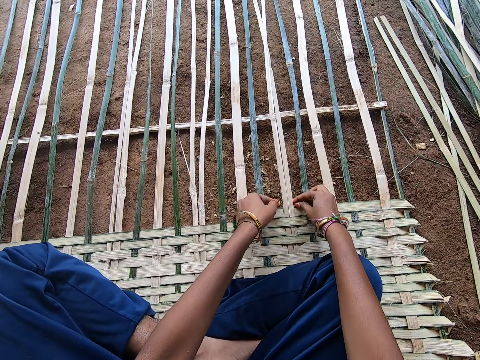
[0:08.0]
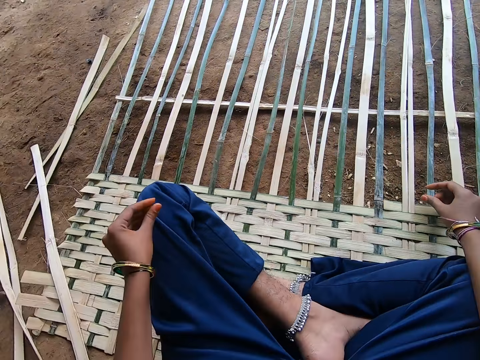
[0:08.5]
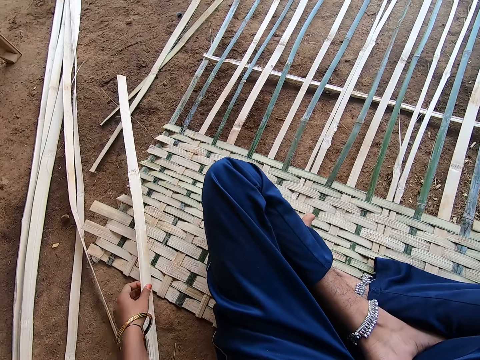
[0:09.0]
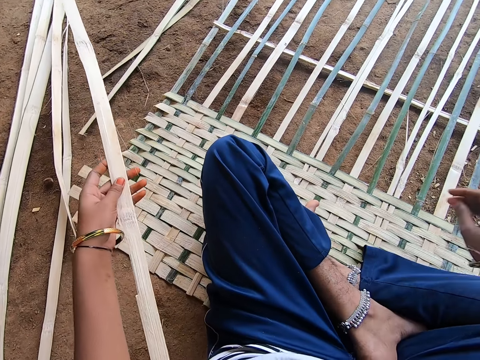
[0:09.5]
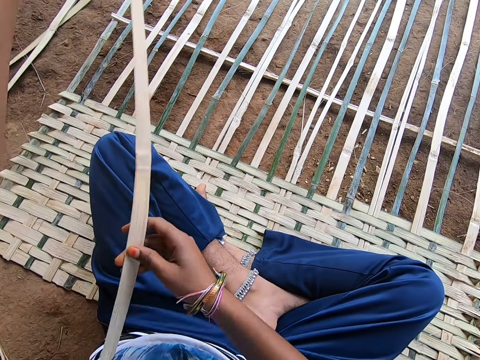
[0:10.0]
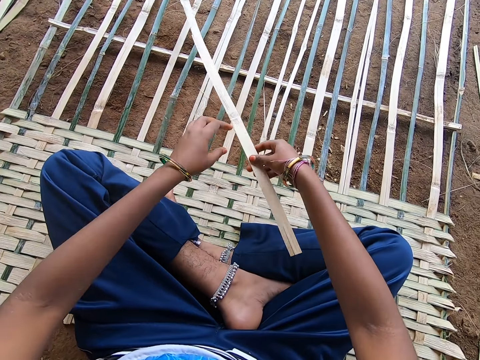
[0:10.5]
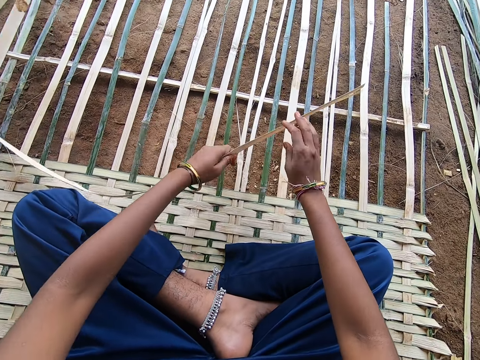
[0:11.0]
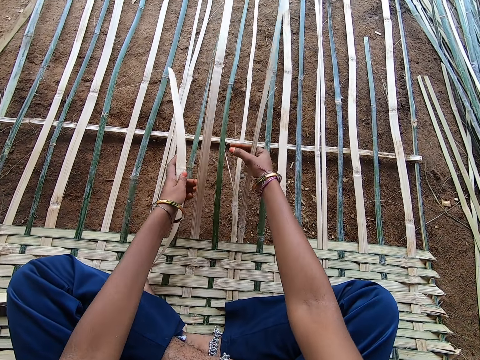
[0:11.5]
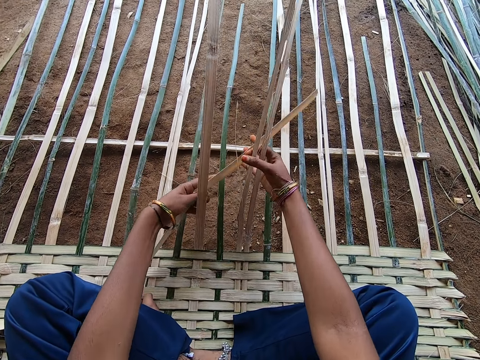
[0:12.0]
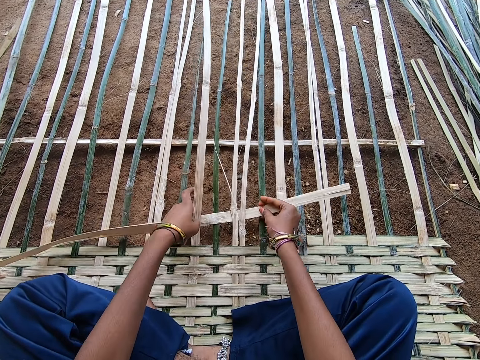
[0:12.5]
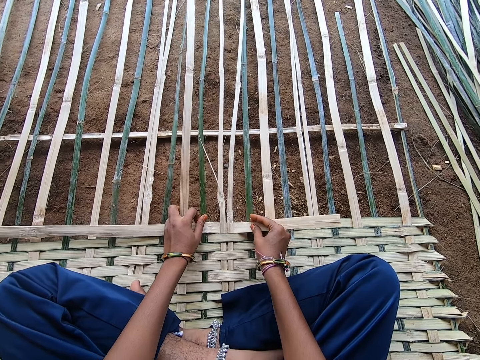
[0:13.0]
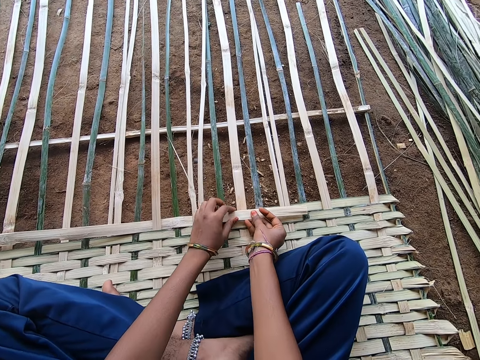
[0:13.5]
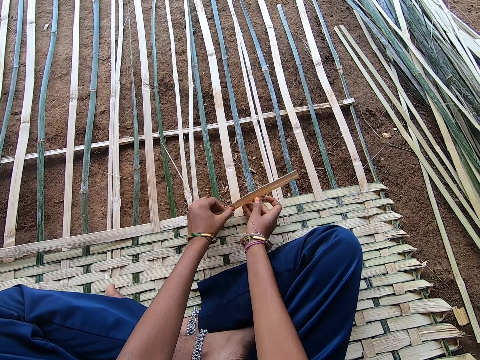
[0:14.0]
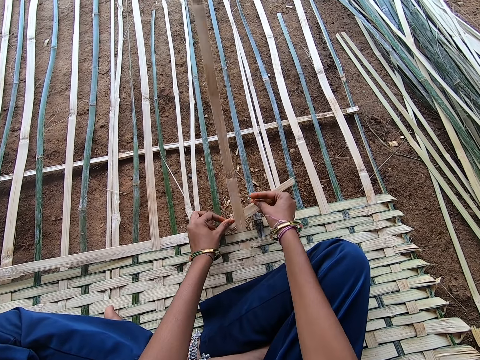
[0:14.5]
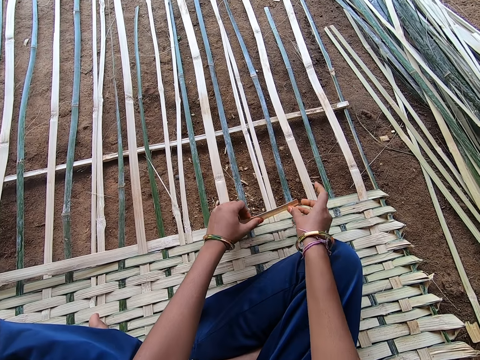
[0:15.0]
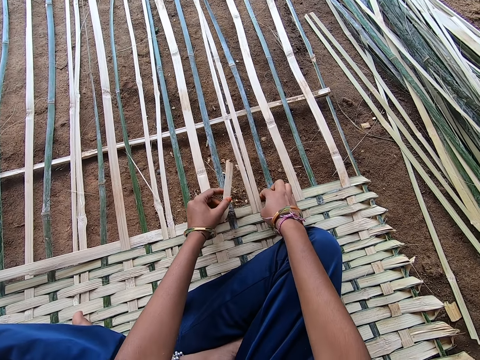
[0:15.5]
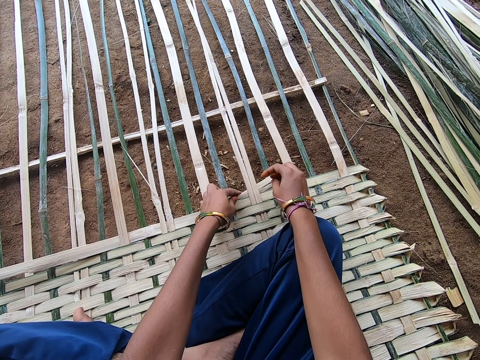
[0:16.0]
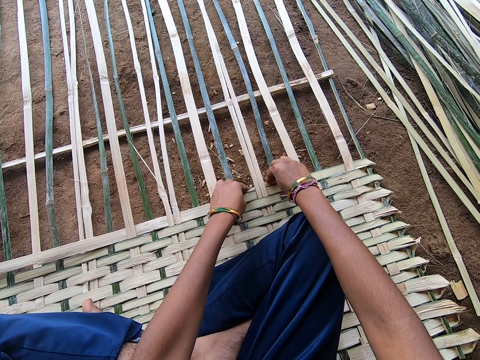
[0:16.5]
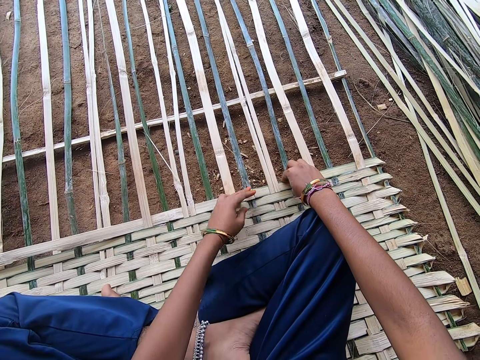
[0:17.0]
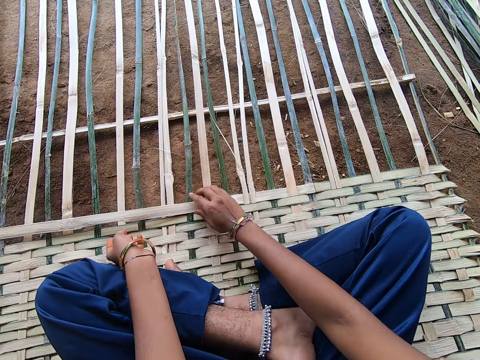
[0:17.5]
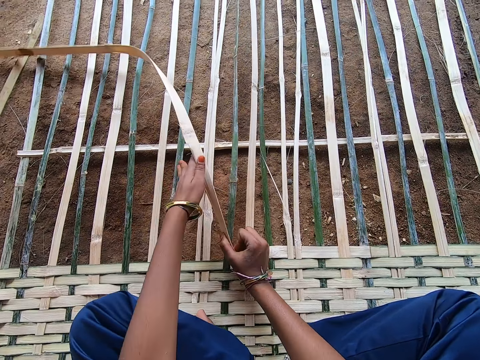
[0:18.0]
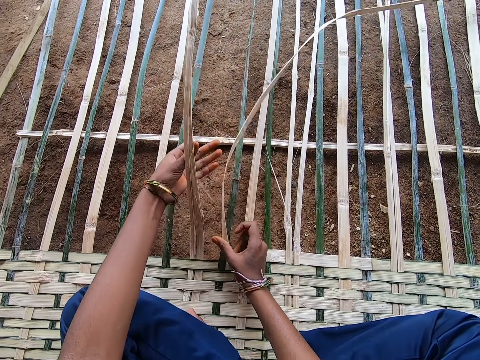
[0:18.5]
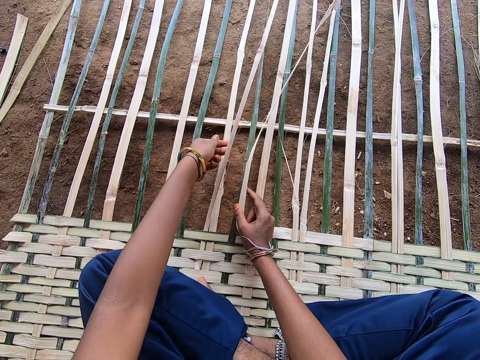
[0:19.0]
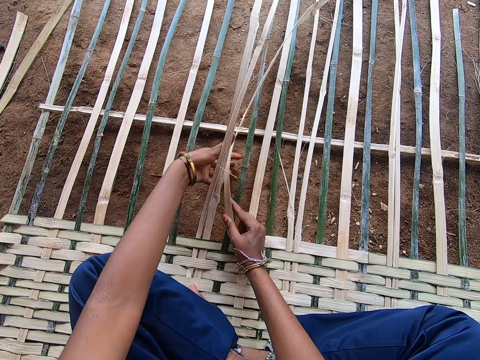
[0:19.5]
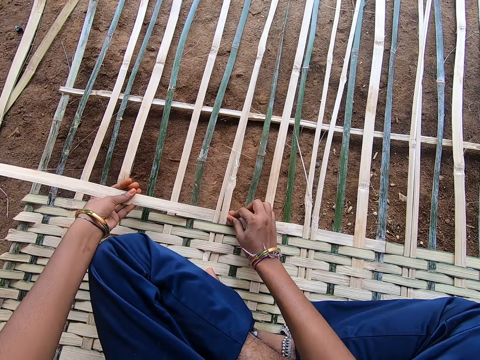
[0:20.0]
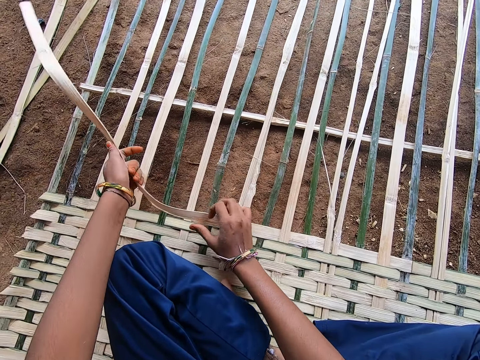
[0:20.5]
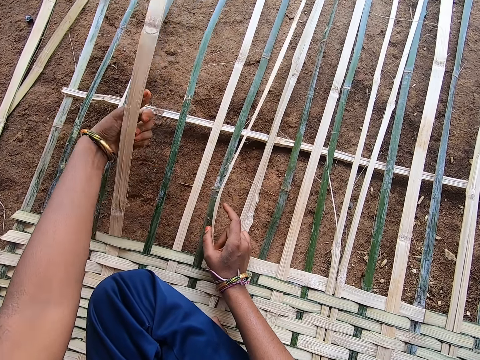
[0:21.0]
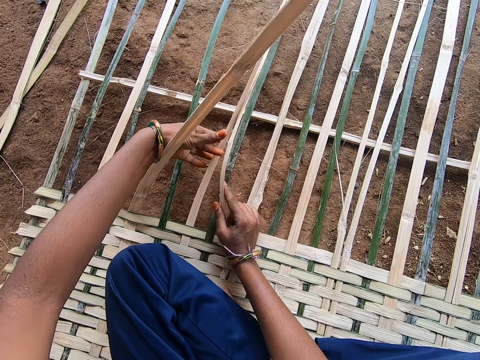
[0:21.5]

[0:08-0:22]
The camera wearer picks a reed or bamboo stick from the ground. They hold the reed with both hands. They lift strings of reeds on the mat. They weave the reed on the mat. They fix the bamboo sticks together. They press the reed on the mat. They weave the reed on the mat.

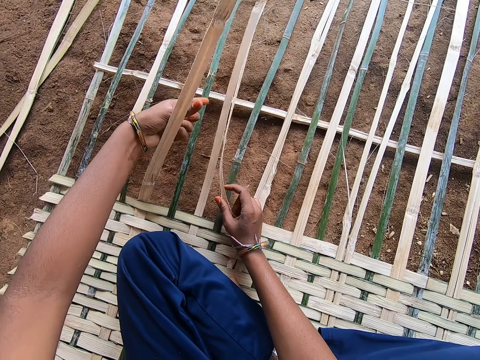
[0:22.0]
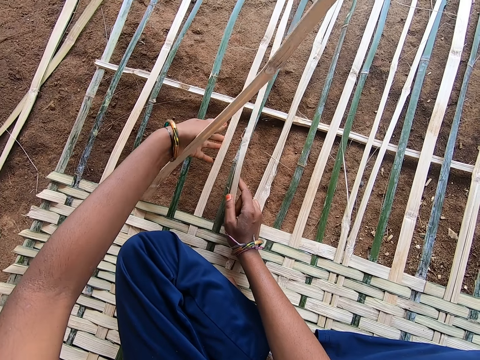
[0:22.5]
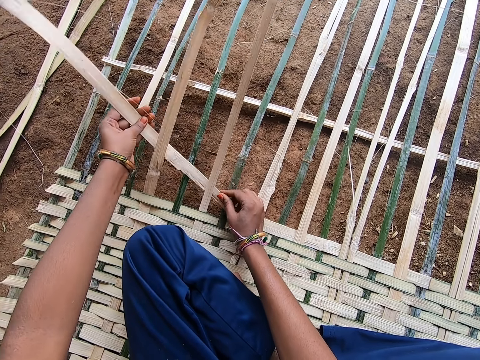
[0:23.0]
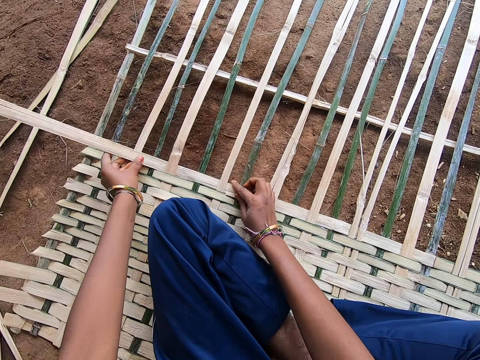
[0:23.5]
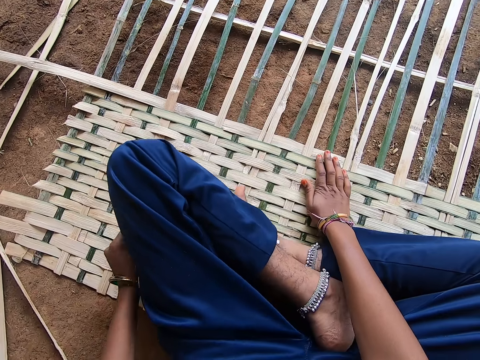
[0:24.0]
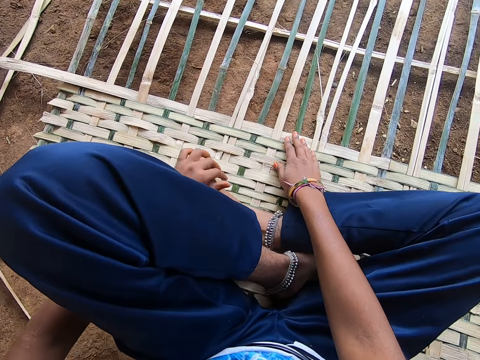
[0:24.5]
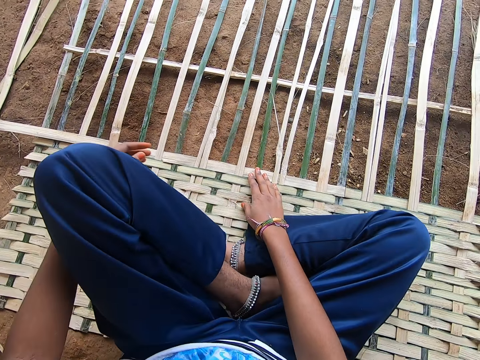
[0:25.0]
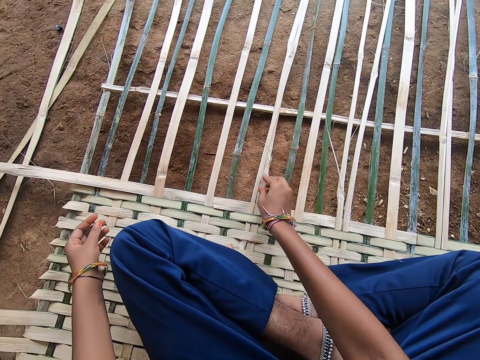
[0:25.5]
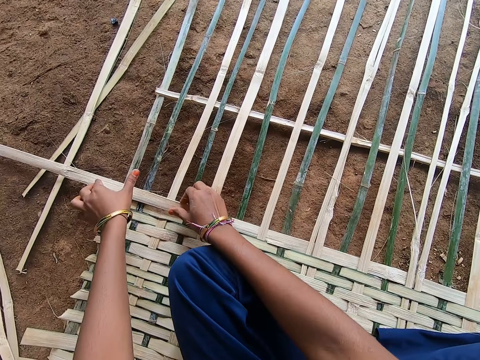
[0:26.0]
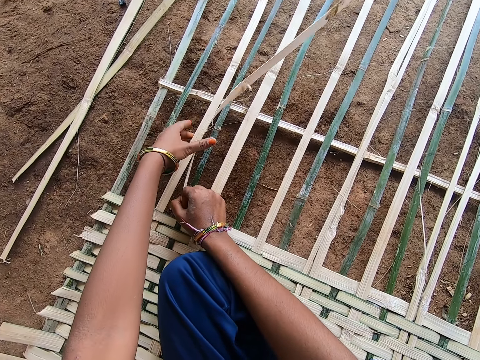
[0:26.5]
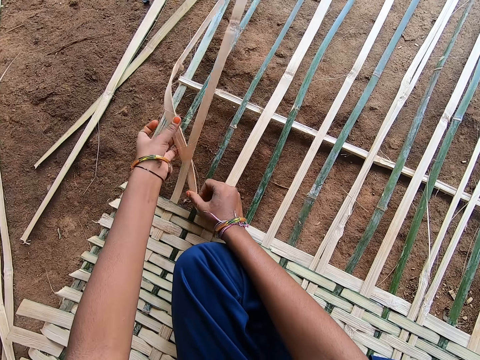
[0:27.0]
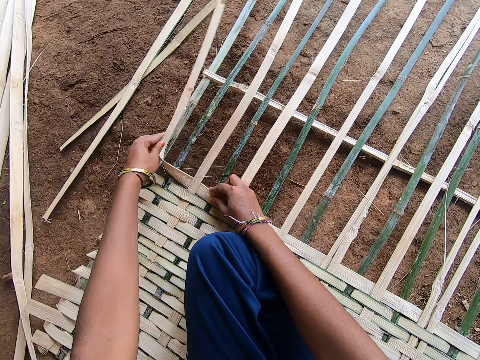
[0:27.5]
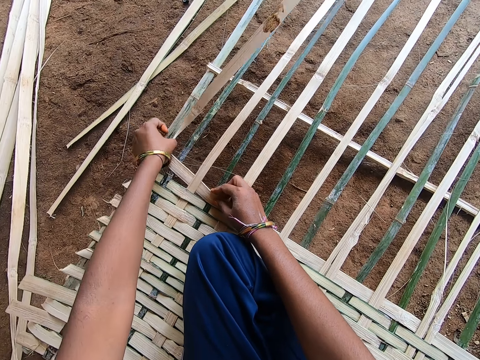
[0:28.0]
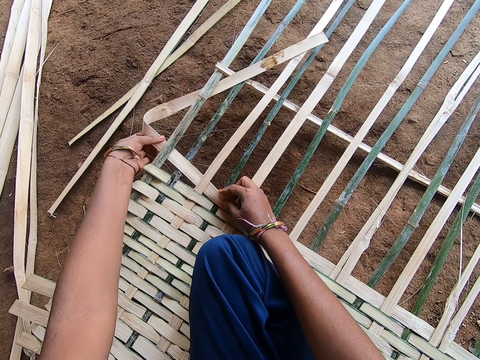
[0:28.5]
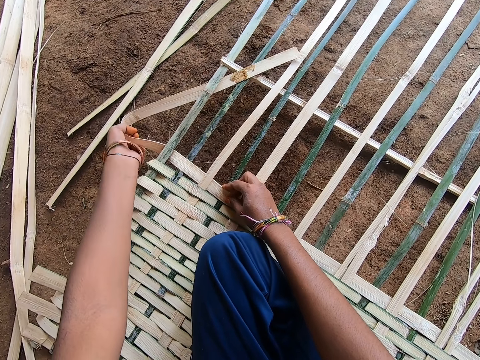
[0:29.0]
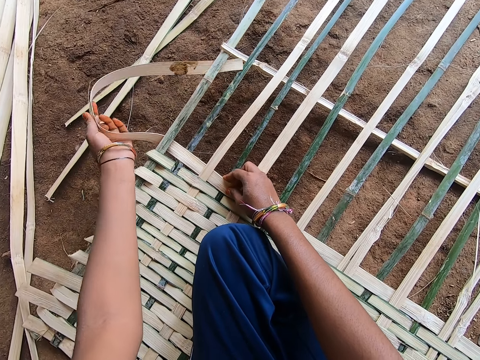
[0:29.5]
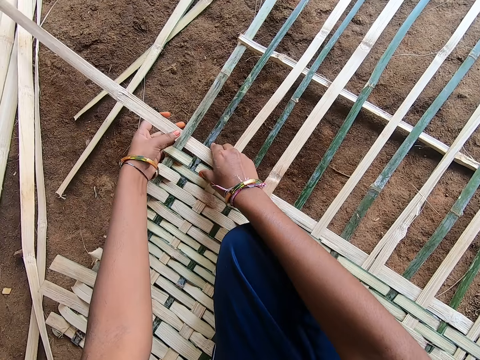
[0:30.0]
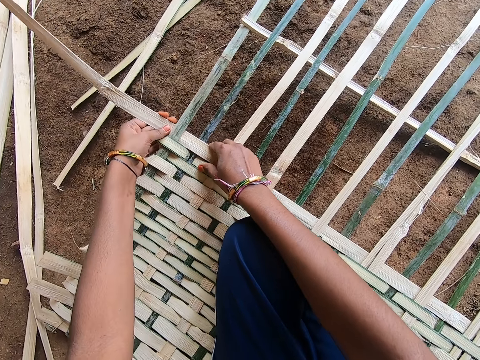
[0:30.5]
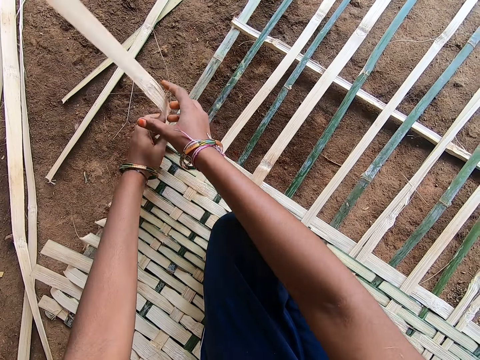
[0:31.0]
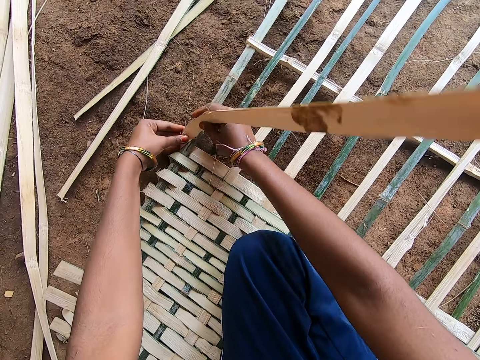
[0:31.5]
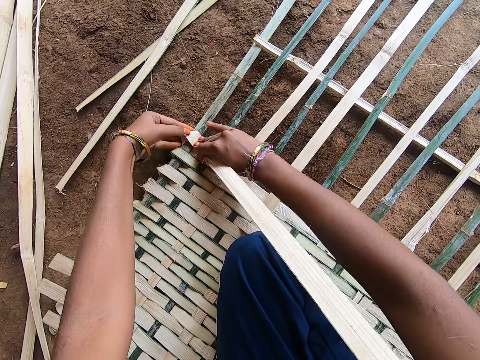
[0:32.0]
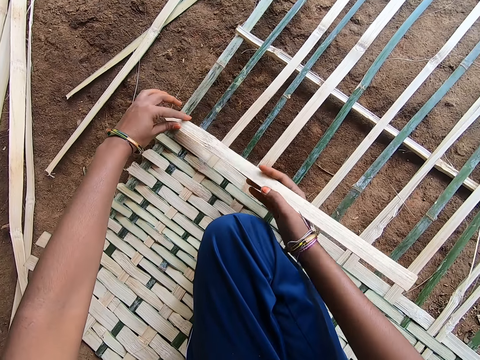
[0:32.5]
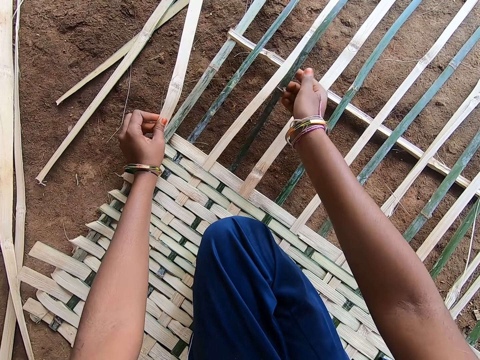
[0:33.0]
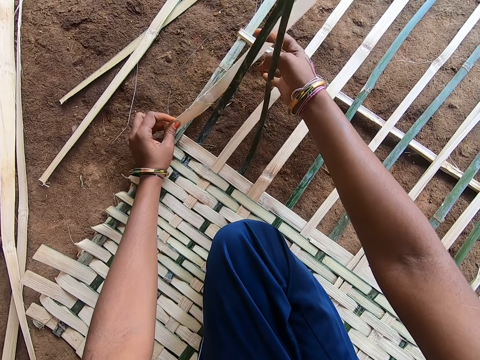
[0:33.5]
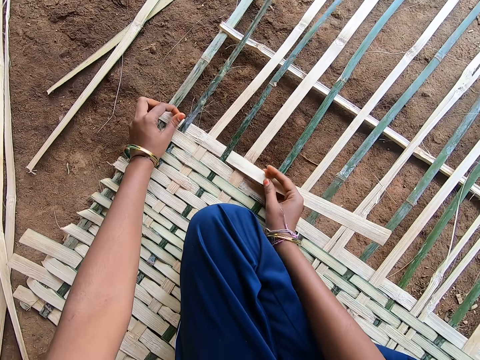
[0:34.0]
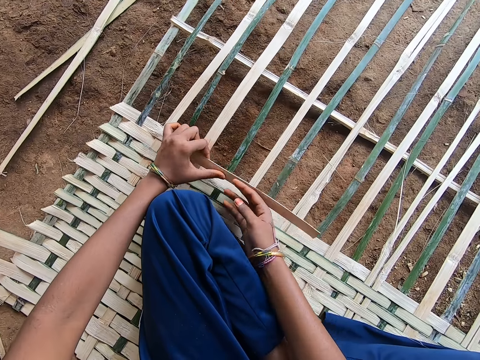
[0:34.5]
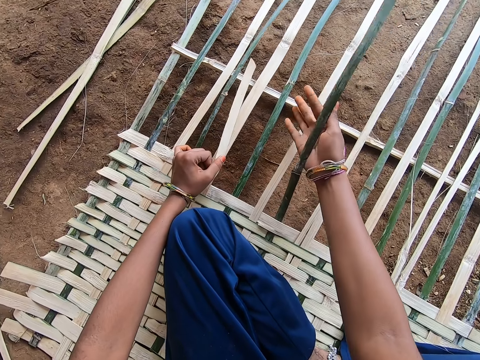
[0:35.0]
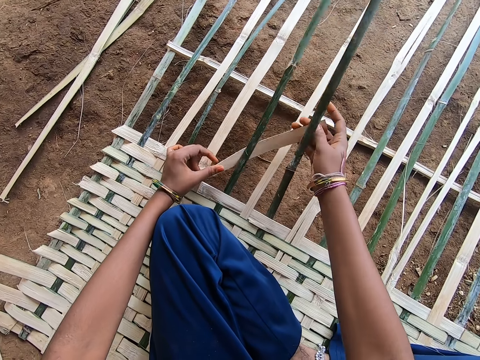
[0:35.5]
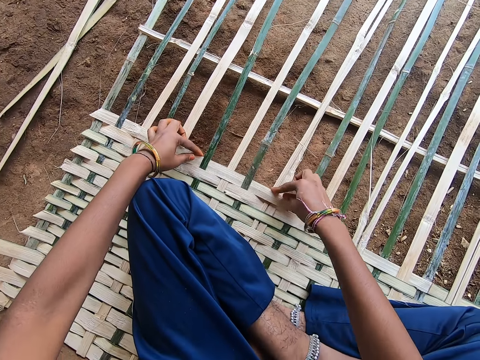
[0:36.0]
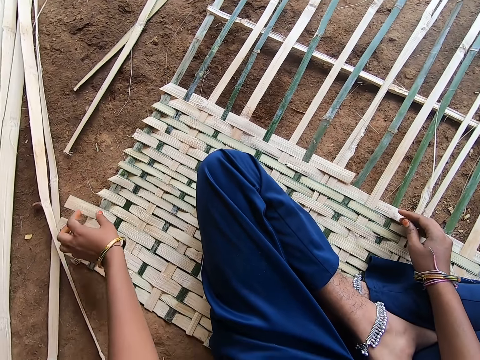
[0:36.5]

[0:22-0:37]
The camera wearer lets go of the reed. She moves her legs on the mat. She grabs the reed on the mat and weaves the reed on the mat. A lady speaks to the camera wearer. The camera wearer adjusts the reed on the mat. She folds the reed on the edge of the mat. She weaves the reed on the mat. She speaks to the lady.
